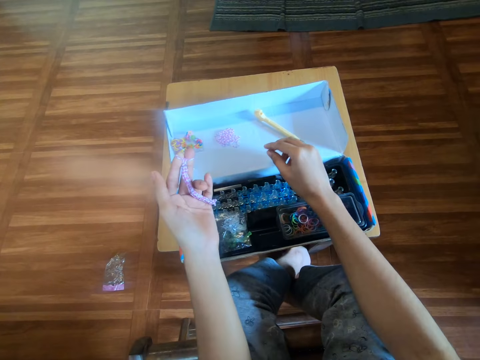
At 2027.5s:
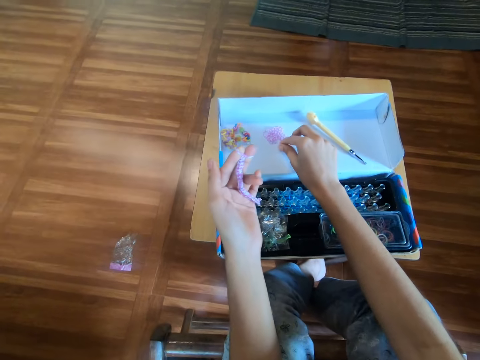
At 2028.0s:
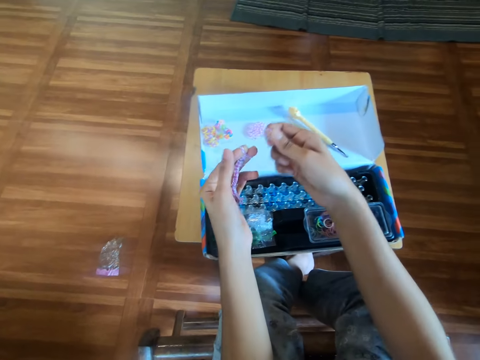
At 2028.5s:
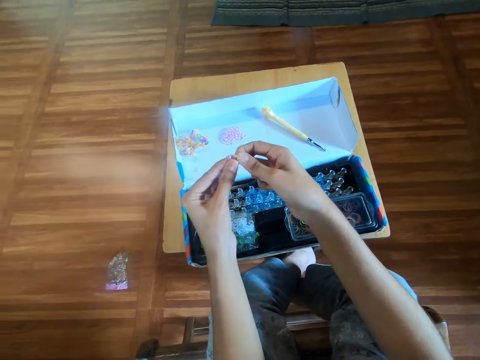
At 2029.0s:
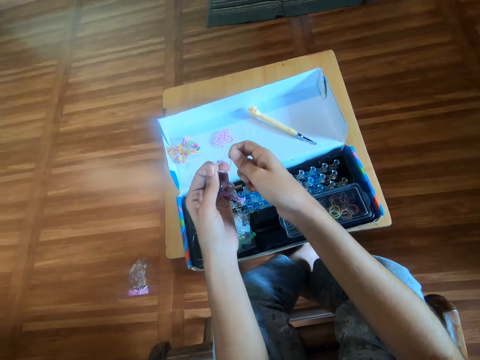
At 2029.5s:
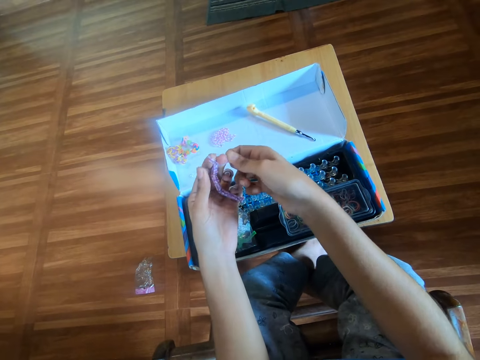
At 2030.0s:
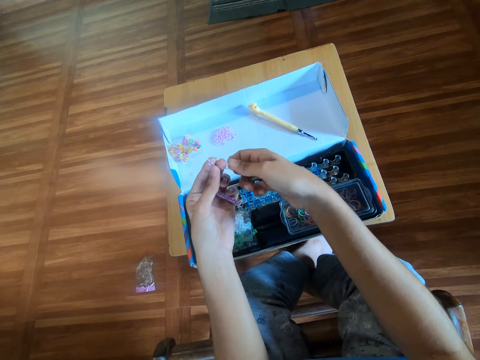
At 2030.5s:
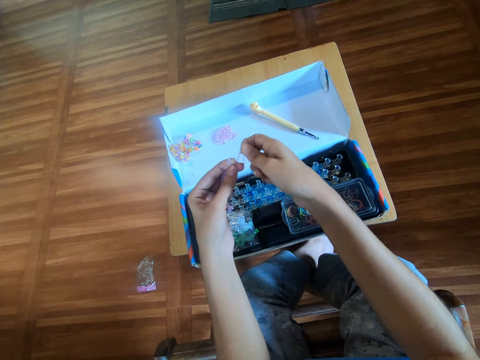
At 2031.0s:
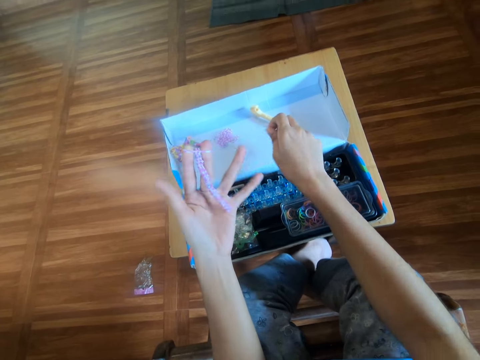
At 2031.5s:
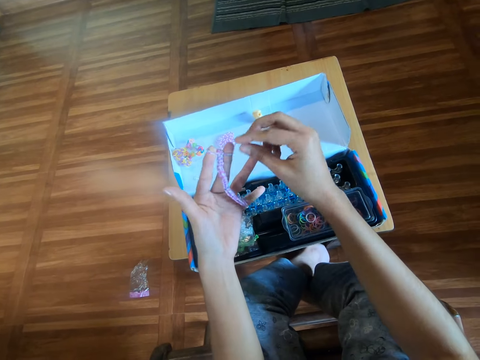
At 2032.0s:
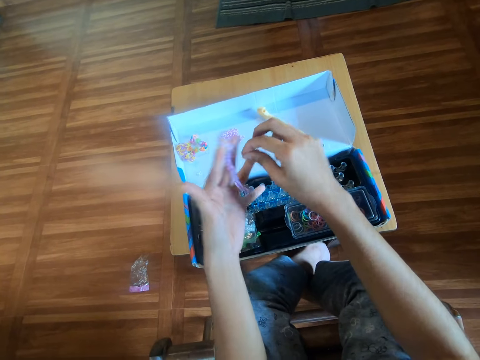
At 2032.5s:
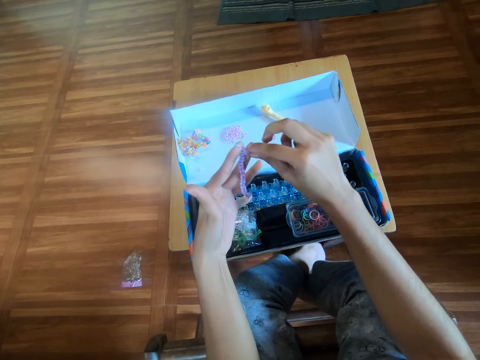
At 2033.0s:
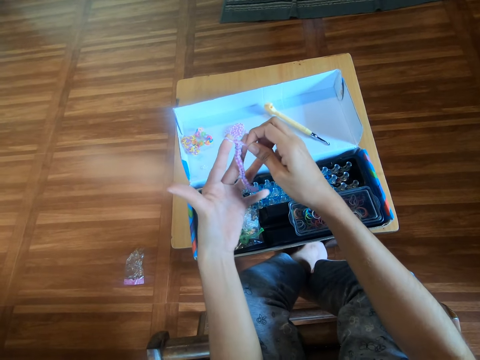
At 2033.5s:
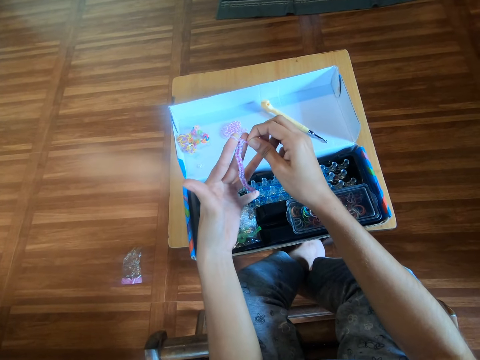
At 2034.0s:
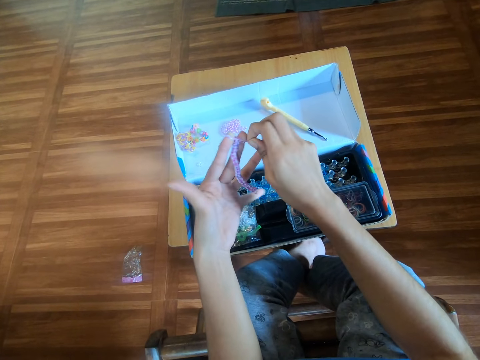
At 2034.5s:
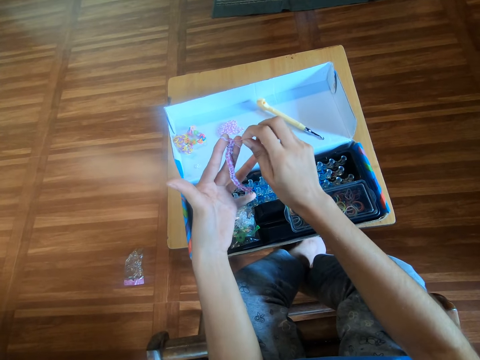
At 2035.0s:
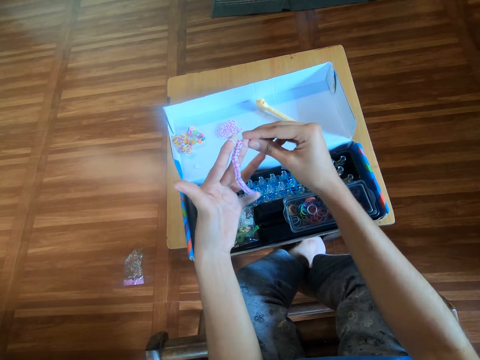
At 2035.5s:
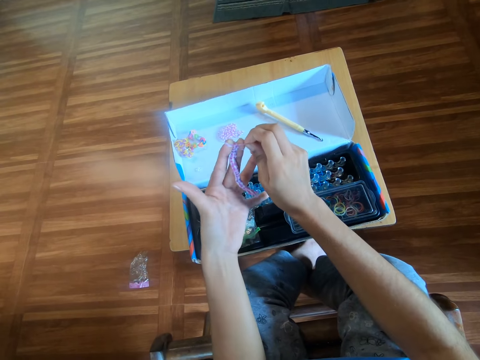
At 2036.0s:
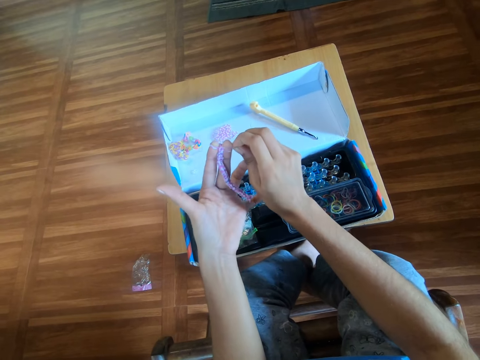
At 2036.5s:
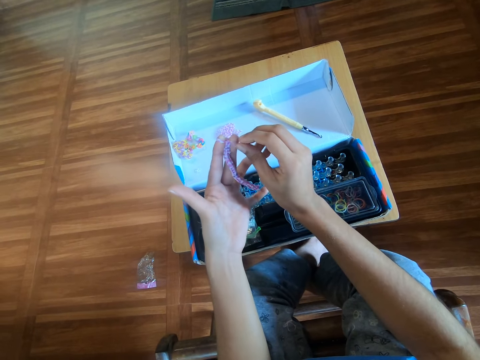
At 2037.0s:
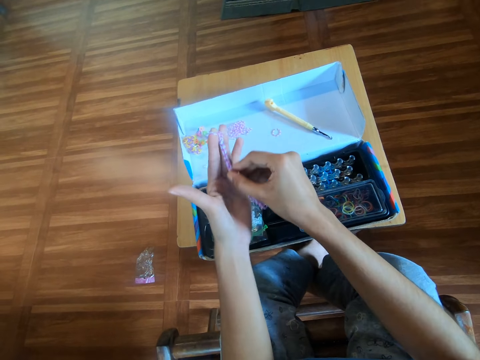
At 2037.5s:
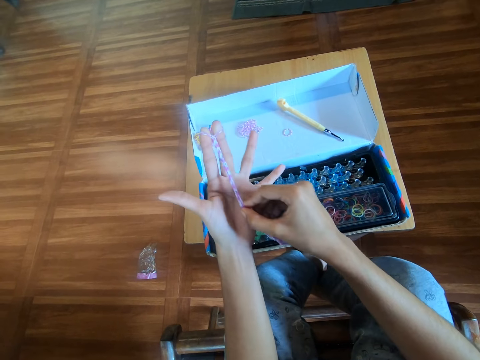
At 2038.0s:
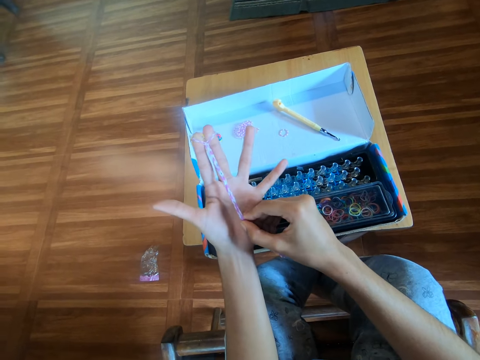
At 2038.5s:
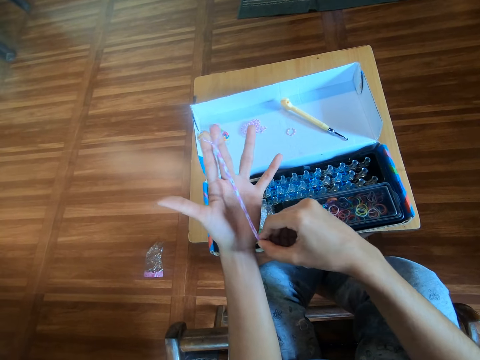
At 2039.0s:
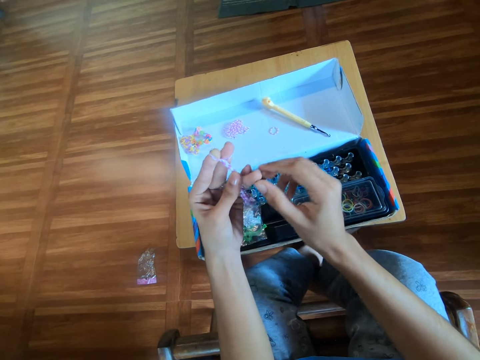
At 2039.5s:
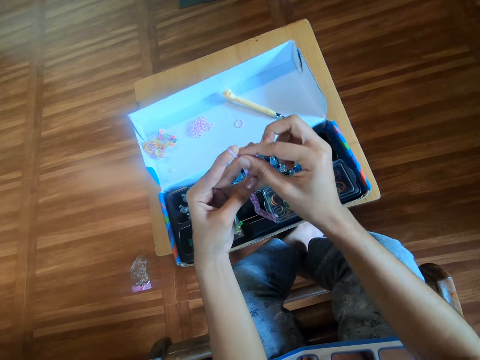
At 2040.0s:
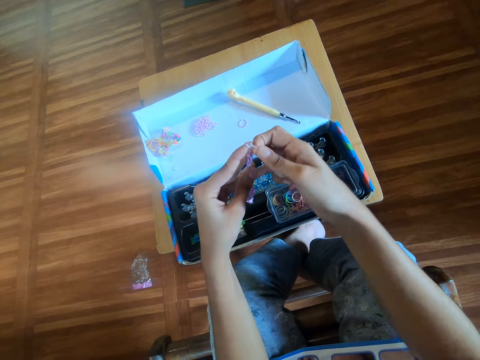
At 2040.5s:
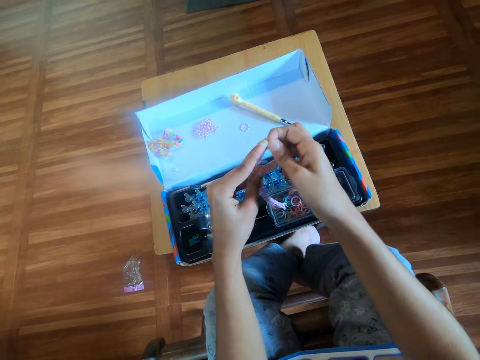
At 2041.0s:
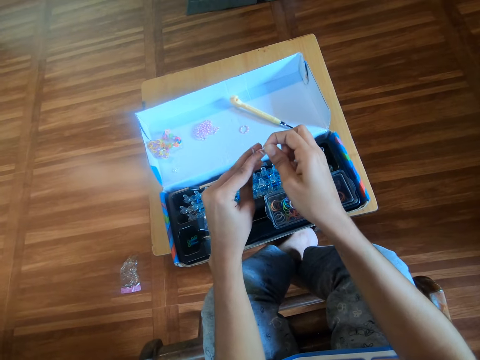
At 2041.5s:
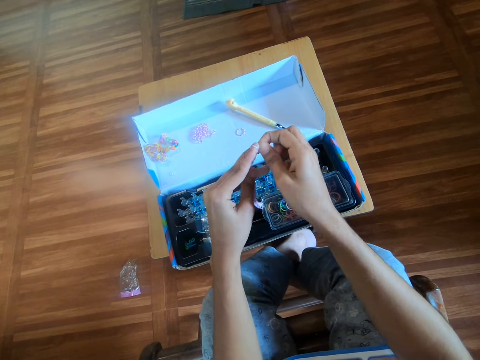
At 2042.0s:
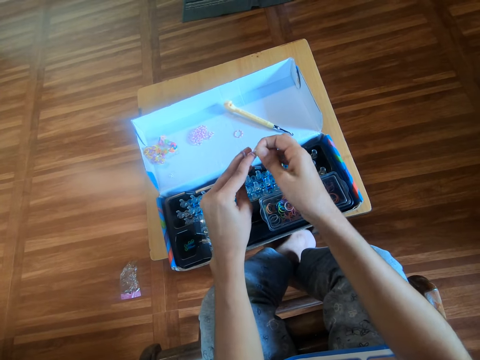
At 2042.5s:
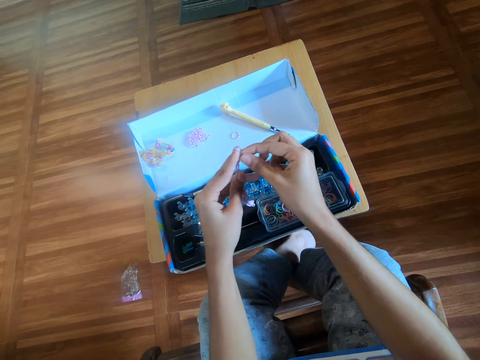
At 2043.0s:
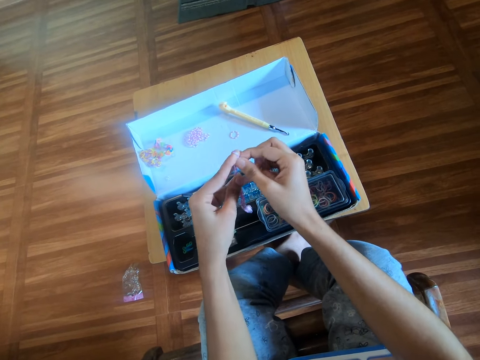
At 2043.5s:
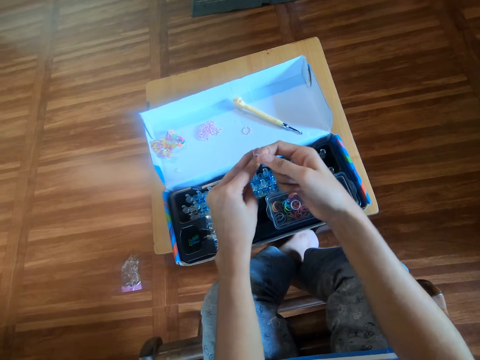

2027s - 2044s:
The camera wearer picks up another mini rubber band from the box with her right hand. She puts a sixth mini rubber band in her left fingers with her right hand. She drops the rubber bracelet. She removes the sixth mini rubber band from her left fingers with her right hand. She drops the sixth mini rubber band from her left fingers with her right hand in the box. She weaves the rubber bracelet. She adjusts the mini rubber bands in her left fingers with her right hand. She pulls the first loom band in her left hand with her right hand. She adjusts the mini rubber bands in her left hand with her right hand. She weaves the rubber bracelet.

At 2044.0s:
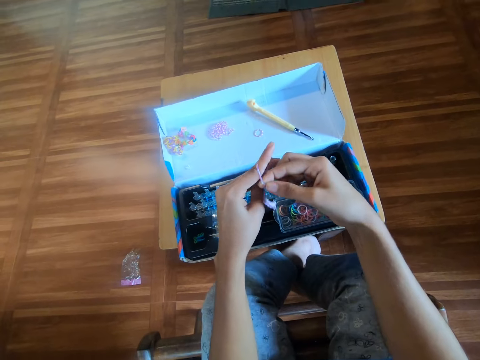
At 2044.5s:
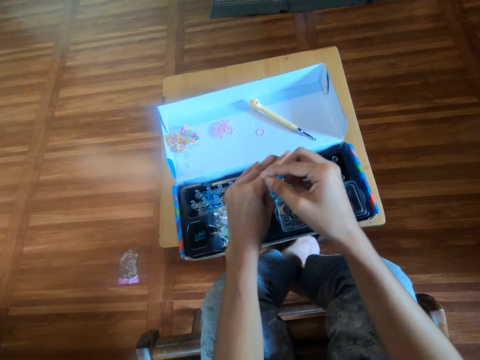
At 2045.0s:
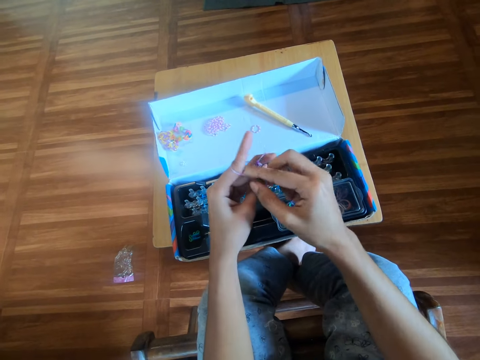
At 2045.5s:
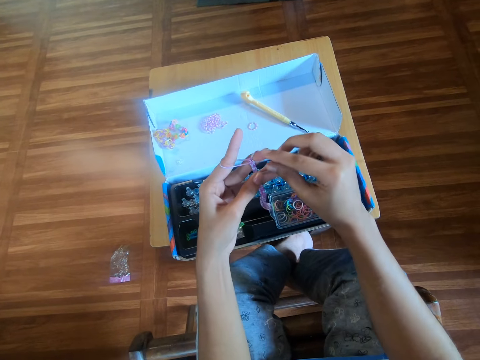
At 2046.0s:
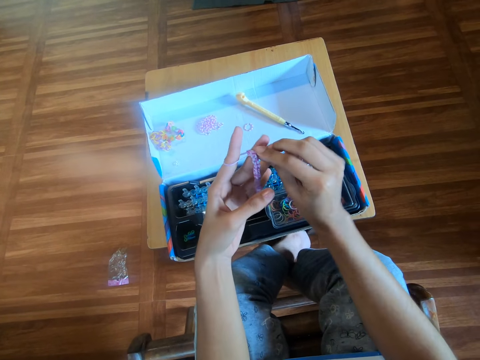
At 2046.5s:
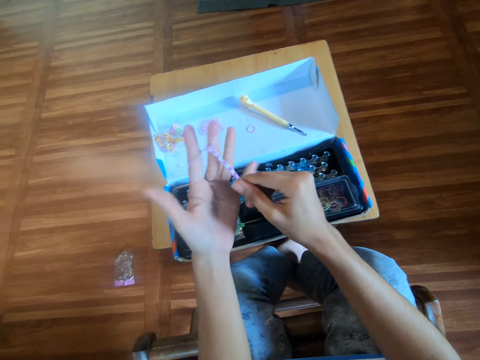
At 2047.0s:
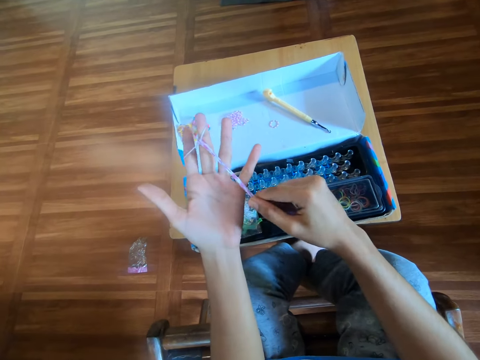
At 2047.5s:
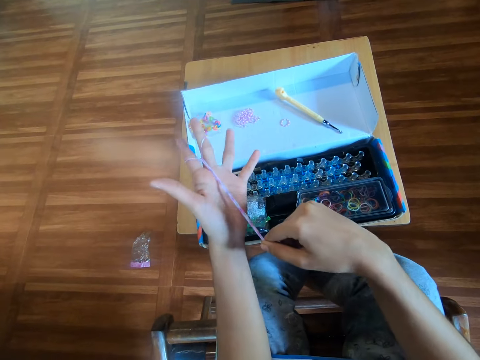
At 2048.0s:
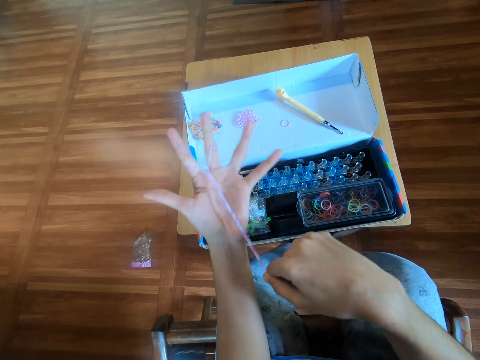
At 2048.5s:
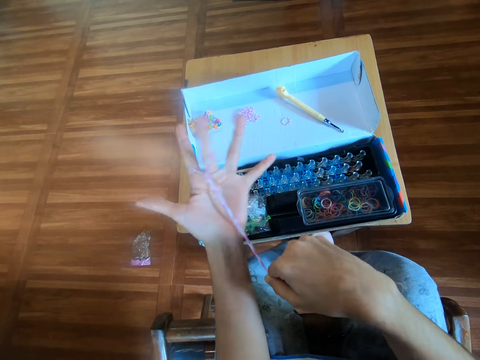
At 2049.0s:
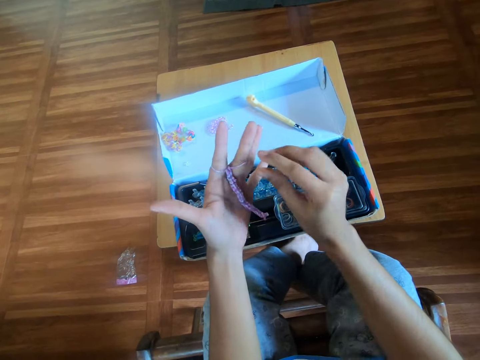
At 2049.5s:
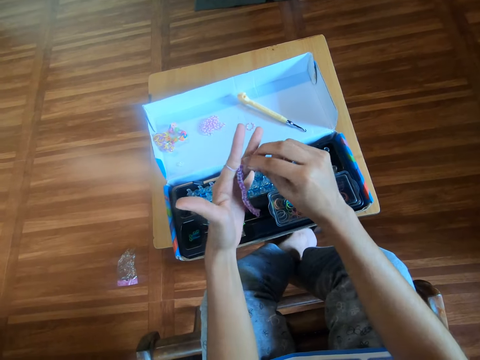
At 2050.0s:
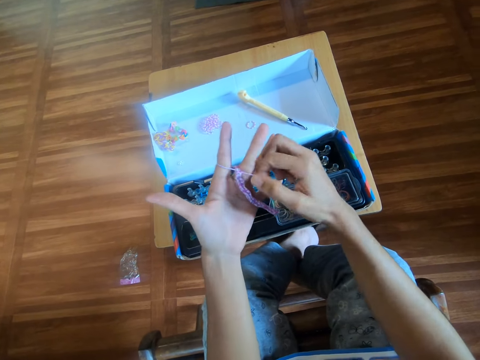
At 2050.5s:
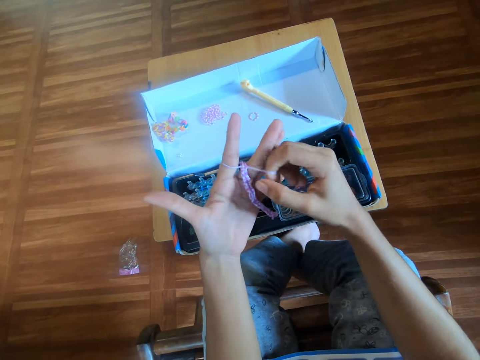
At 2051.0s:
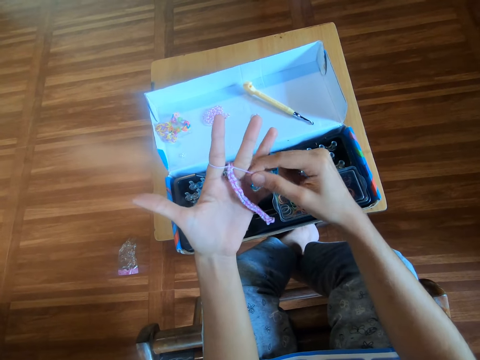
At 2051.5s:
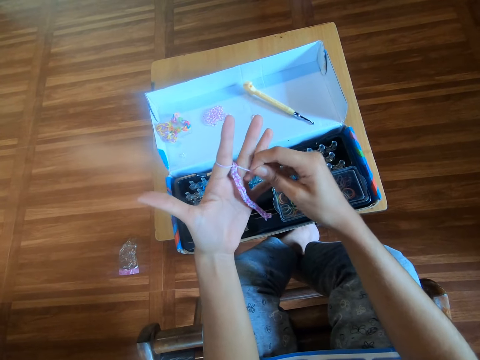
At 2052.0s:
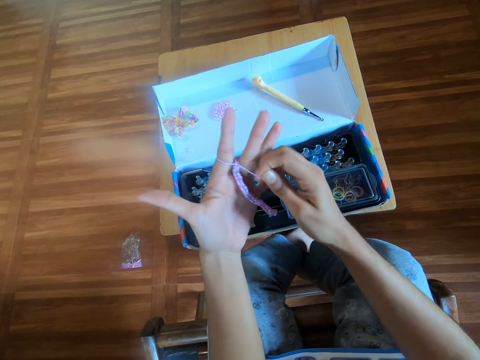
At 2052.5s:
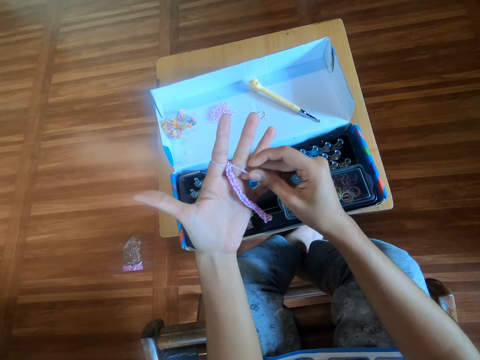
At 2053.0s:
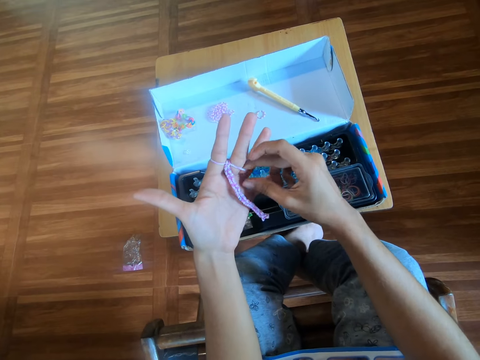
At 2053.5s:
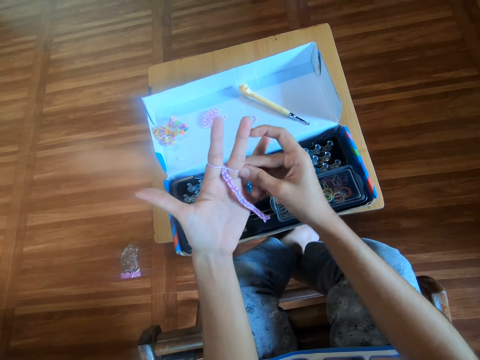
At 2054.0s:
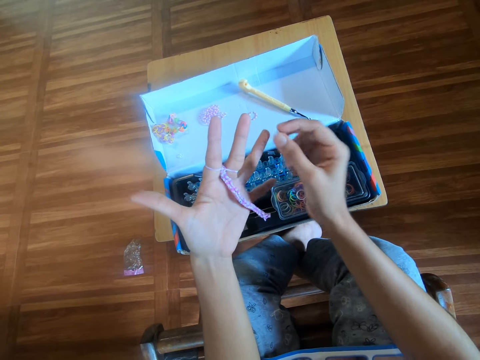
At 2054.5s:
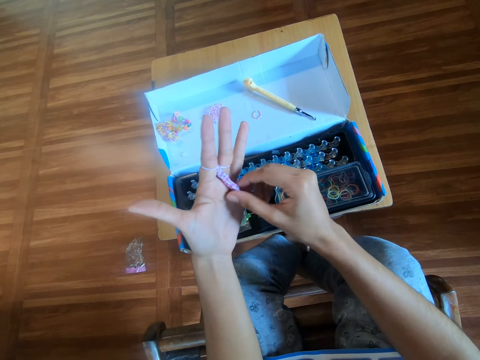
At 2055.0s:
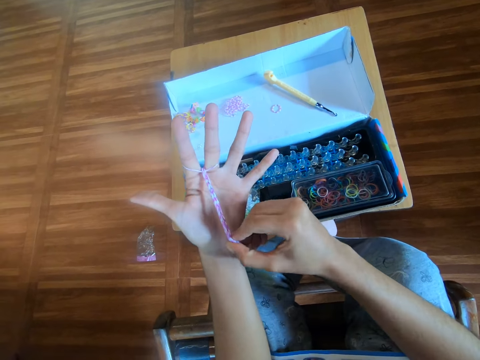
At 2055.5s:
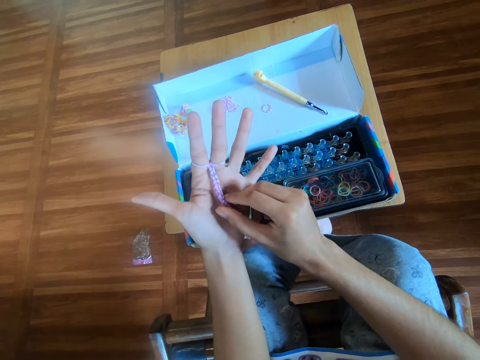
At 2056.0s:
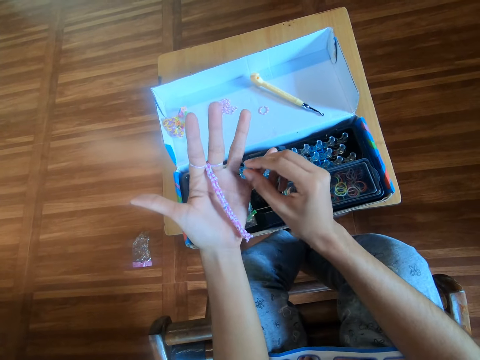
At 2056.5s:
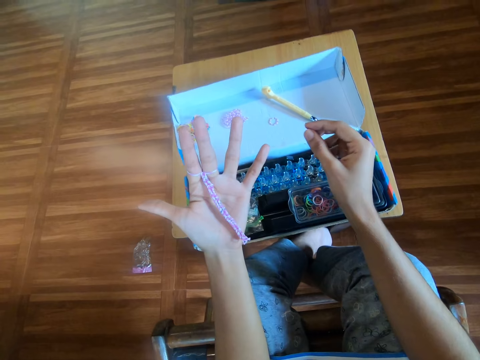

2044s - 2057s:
The camera wearer pulls the first loom band in her left hand with her right hand. She adjusts the mini rubber bands in her left hand with her right hand. She stretches a rubber band. She pulls the first loom band in her left hand with her right hand.
